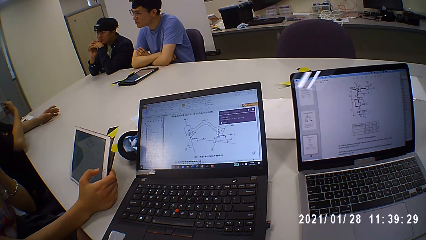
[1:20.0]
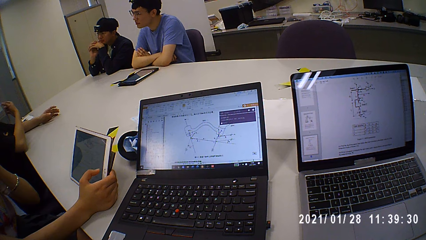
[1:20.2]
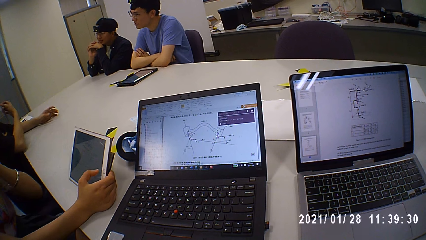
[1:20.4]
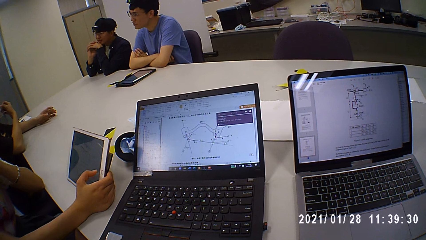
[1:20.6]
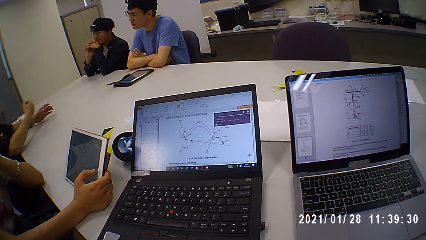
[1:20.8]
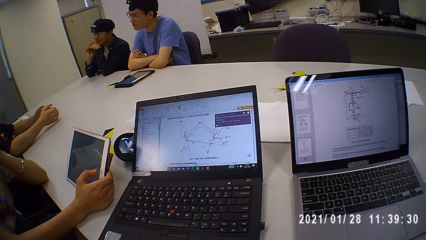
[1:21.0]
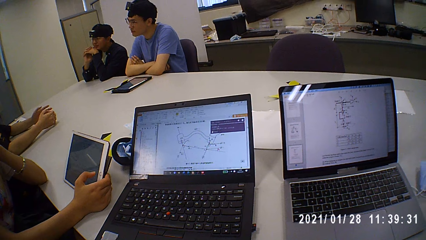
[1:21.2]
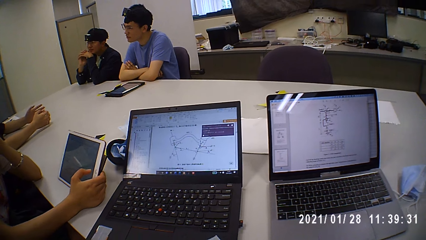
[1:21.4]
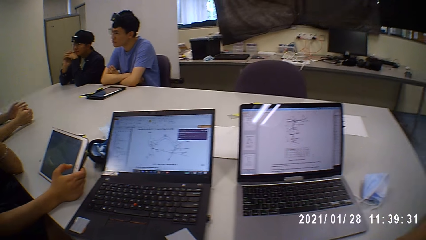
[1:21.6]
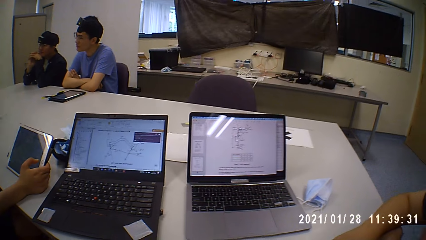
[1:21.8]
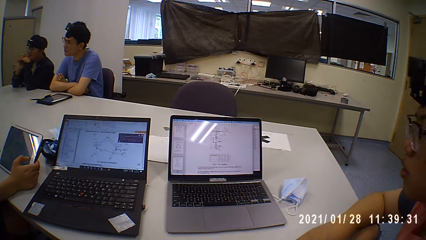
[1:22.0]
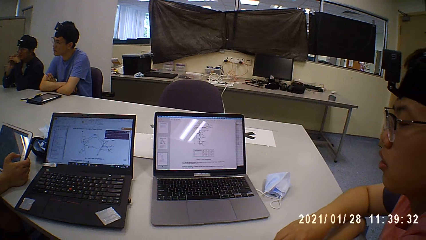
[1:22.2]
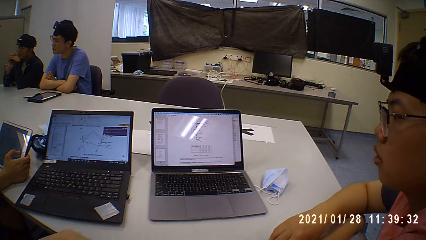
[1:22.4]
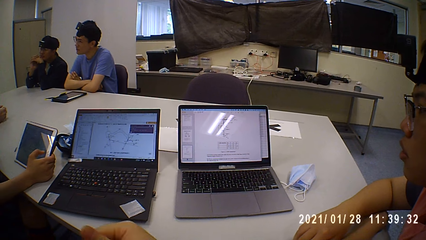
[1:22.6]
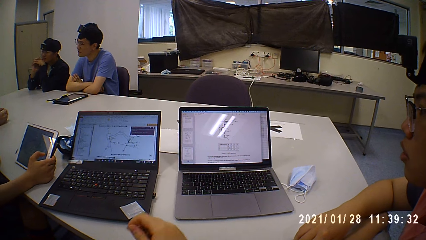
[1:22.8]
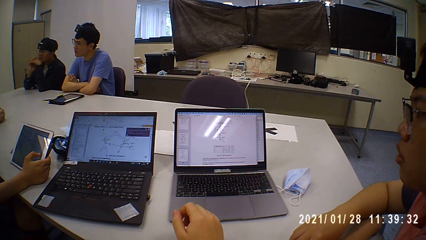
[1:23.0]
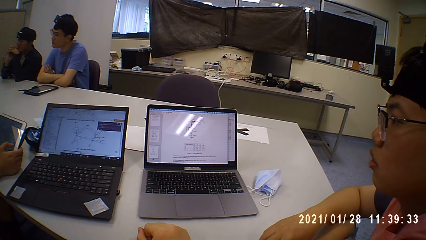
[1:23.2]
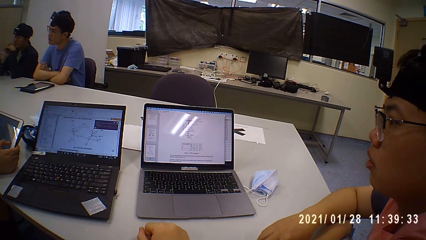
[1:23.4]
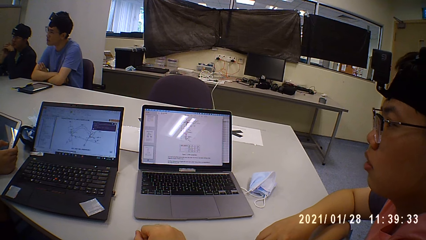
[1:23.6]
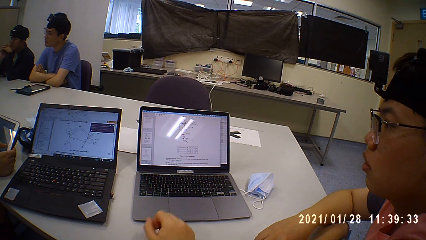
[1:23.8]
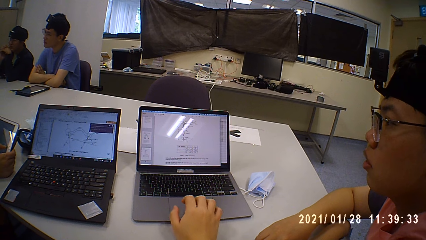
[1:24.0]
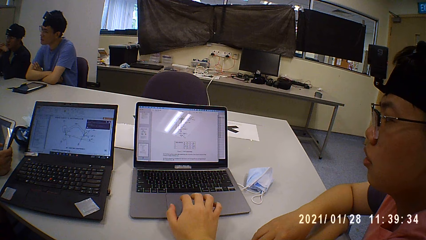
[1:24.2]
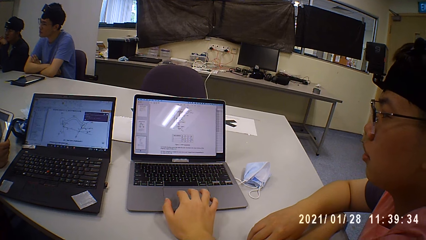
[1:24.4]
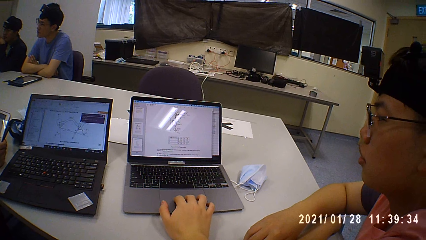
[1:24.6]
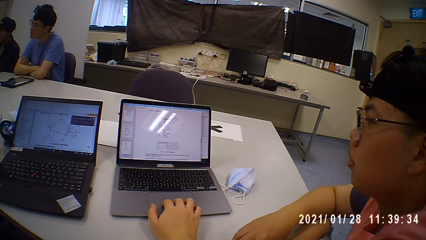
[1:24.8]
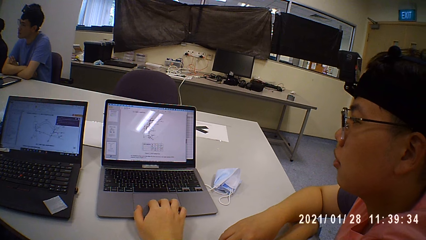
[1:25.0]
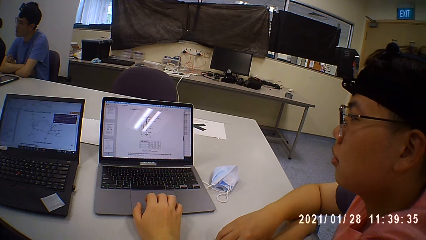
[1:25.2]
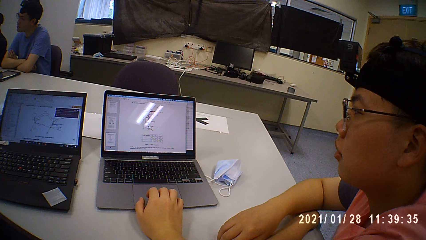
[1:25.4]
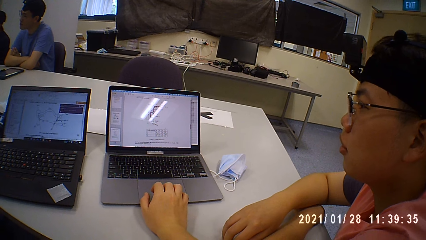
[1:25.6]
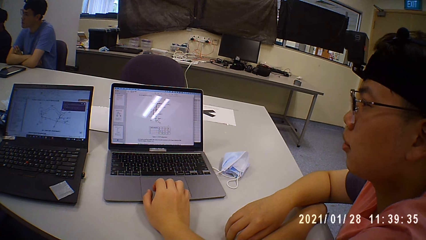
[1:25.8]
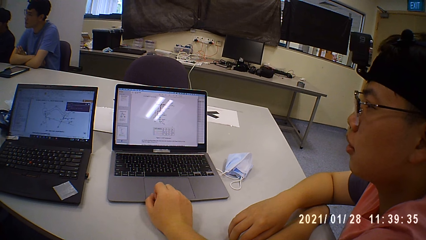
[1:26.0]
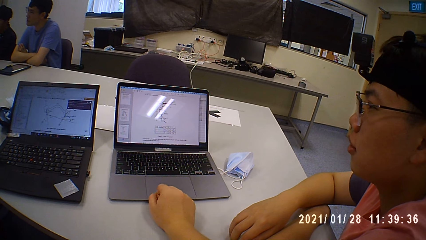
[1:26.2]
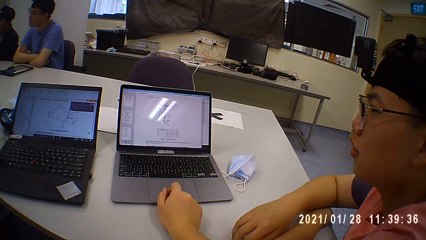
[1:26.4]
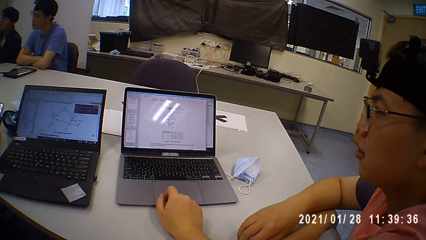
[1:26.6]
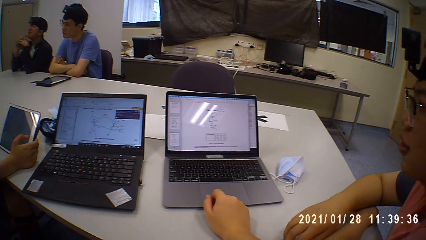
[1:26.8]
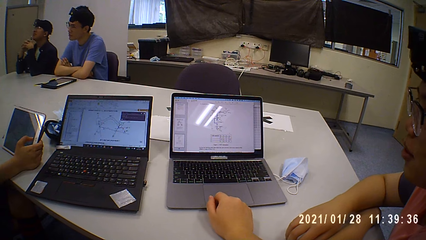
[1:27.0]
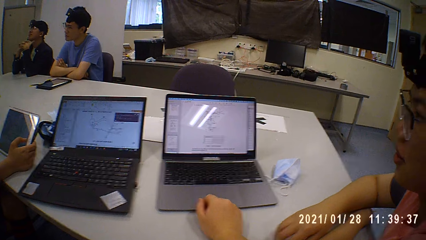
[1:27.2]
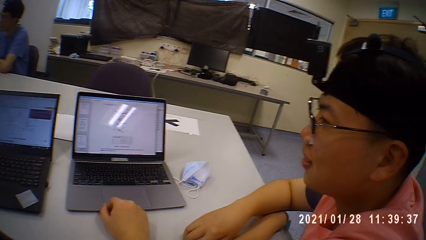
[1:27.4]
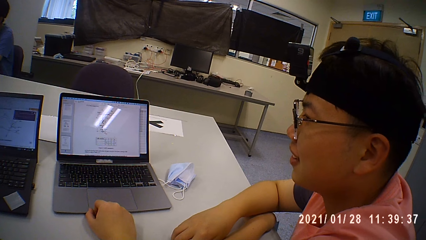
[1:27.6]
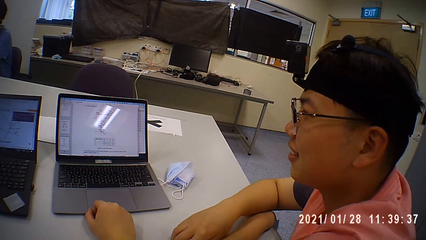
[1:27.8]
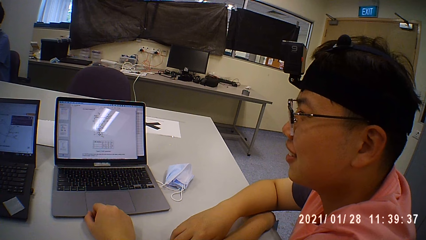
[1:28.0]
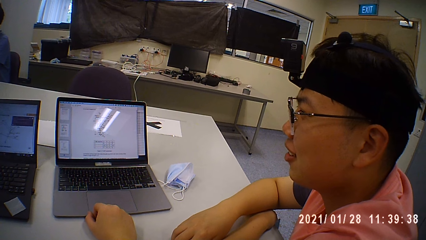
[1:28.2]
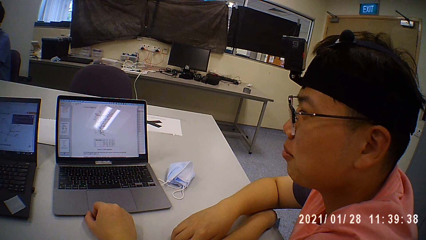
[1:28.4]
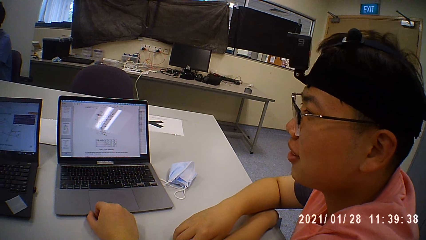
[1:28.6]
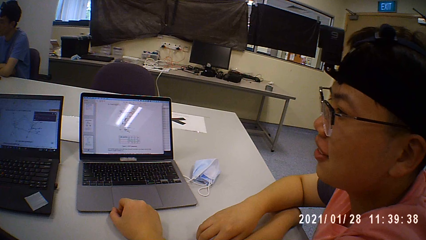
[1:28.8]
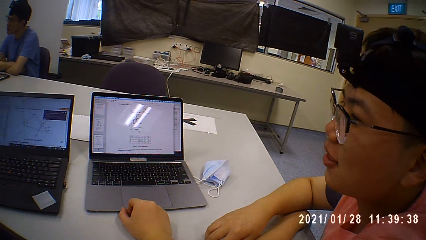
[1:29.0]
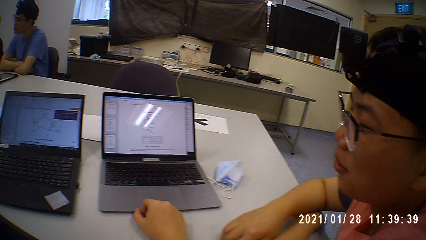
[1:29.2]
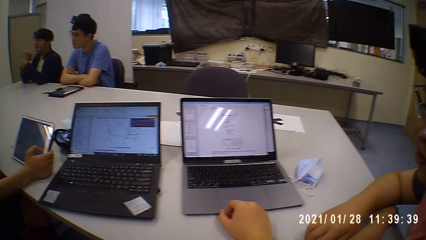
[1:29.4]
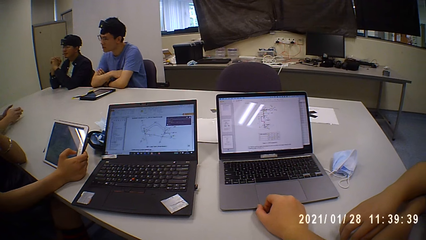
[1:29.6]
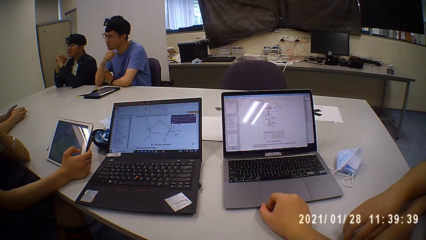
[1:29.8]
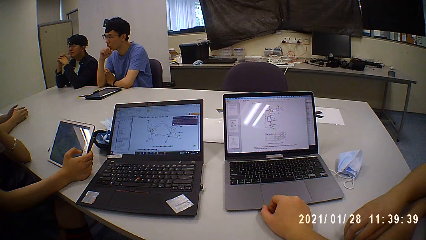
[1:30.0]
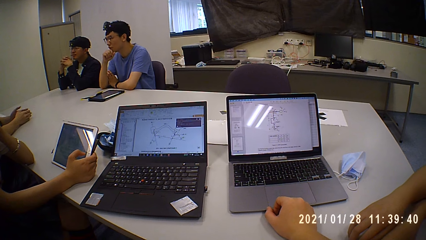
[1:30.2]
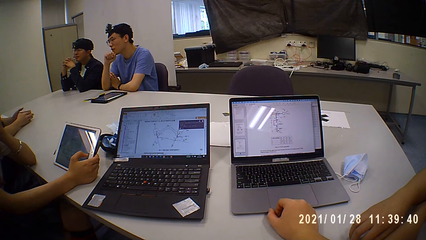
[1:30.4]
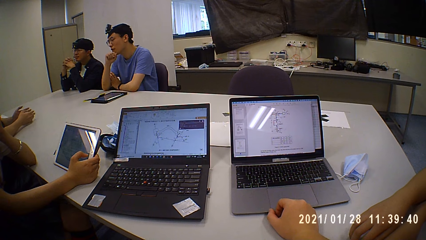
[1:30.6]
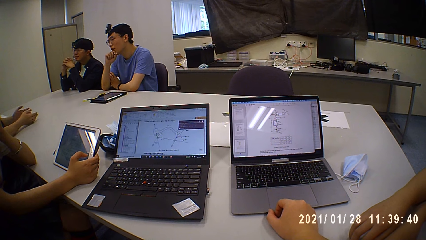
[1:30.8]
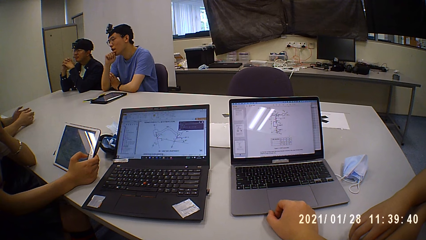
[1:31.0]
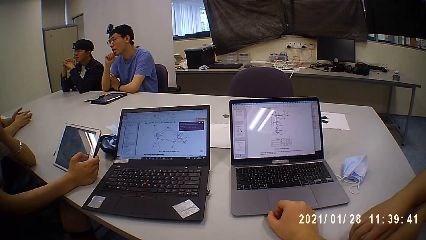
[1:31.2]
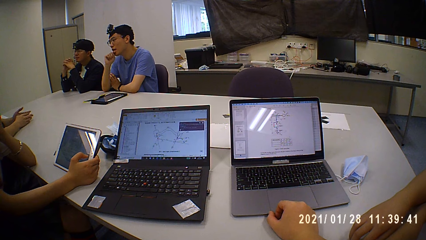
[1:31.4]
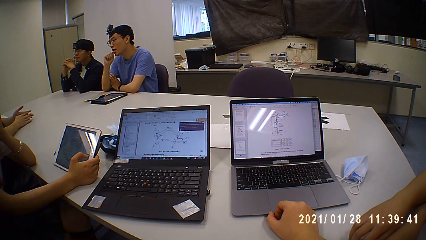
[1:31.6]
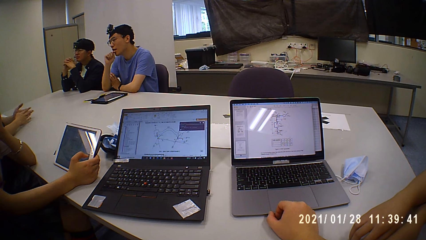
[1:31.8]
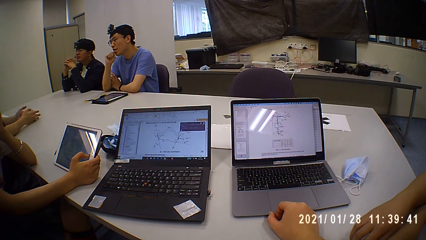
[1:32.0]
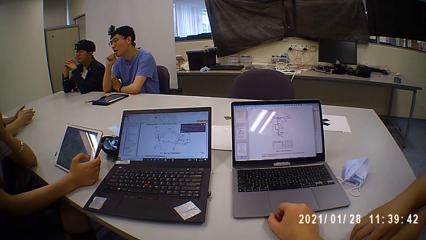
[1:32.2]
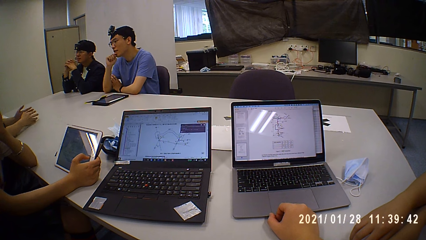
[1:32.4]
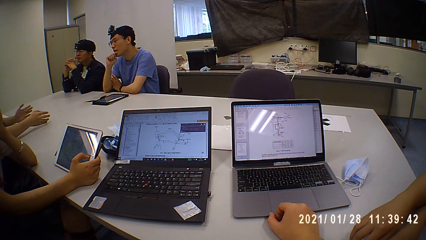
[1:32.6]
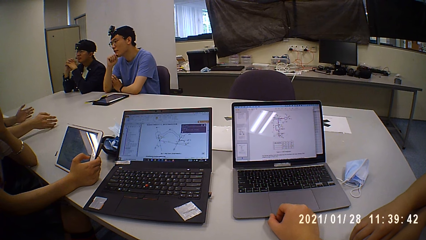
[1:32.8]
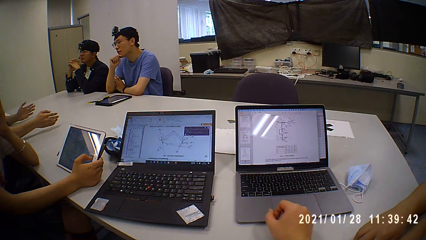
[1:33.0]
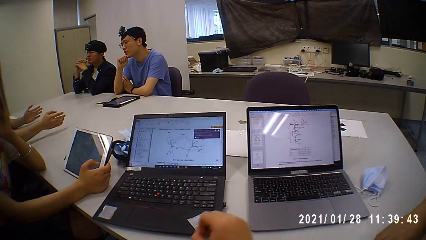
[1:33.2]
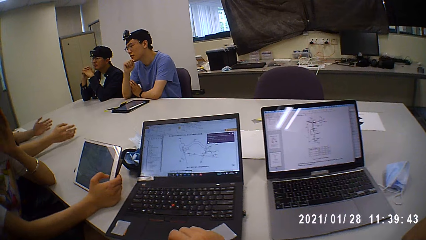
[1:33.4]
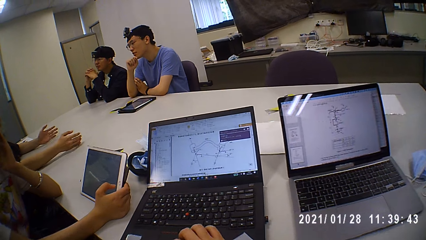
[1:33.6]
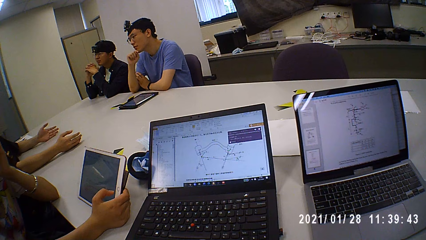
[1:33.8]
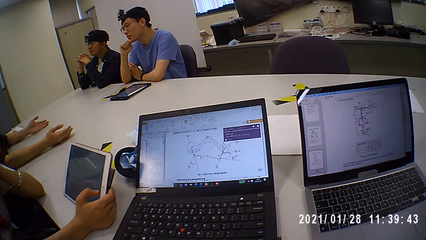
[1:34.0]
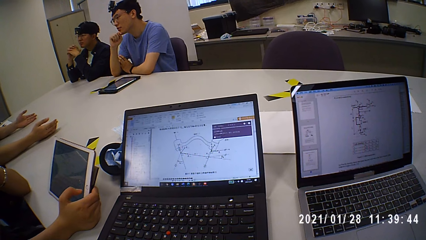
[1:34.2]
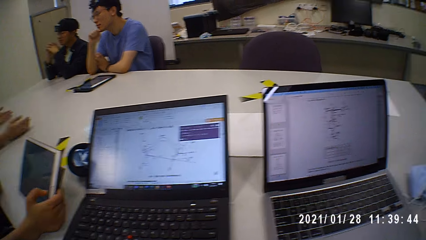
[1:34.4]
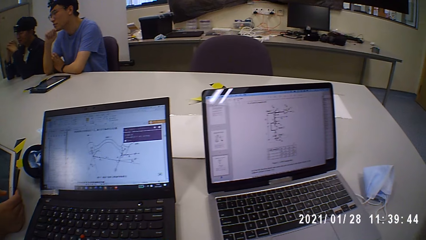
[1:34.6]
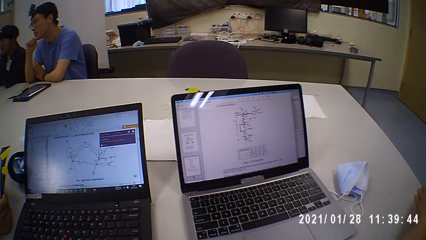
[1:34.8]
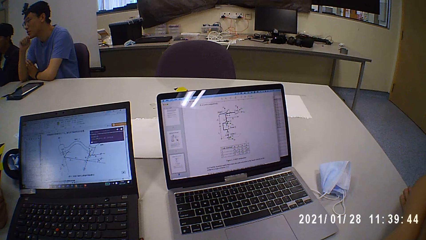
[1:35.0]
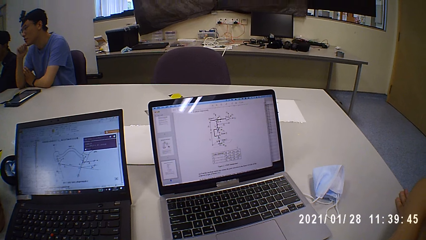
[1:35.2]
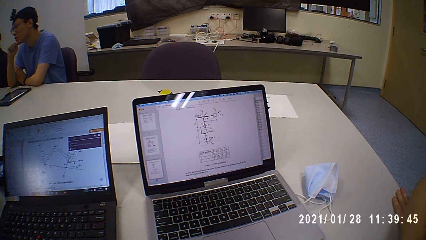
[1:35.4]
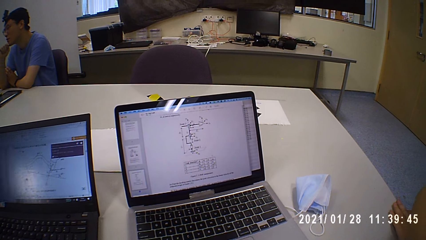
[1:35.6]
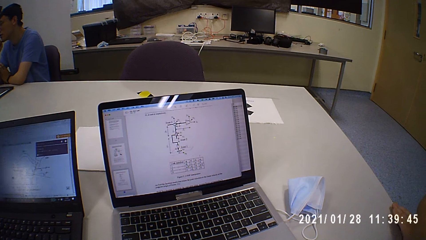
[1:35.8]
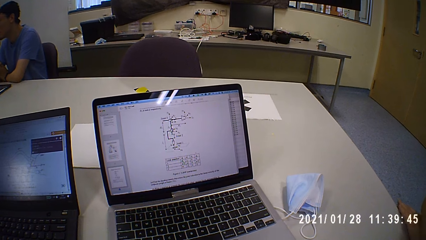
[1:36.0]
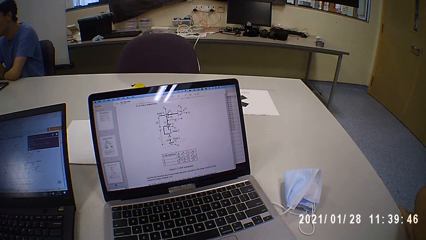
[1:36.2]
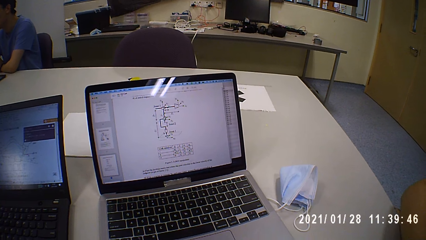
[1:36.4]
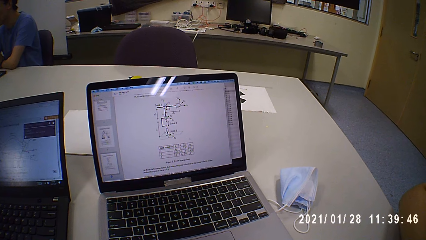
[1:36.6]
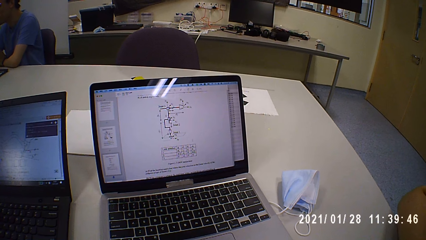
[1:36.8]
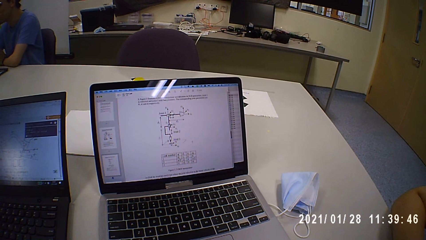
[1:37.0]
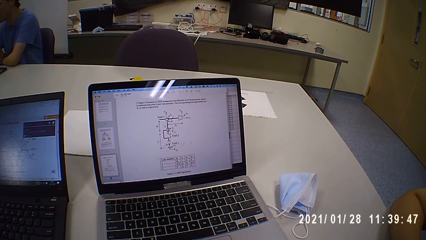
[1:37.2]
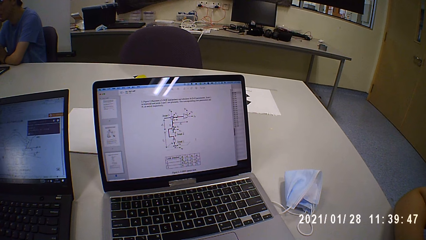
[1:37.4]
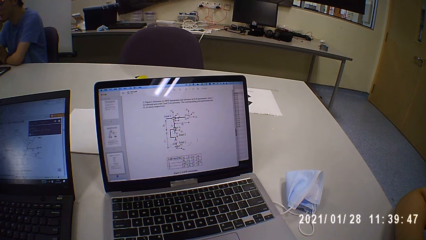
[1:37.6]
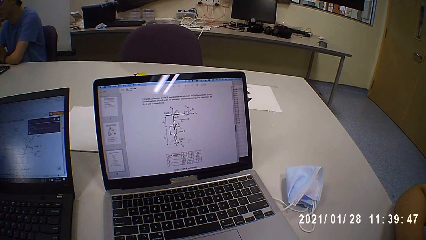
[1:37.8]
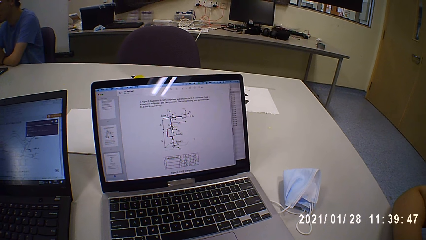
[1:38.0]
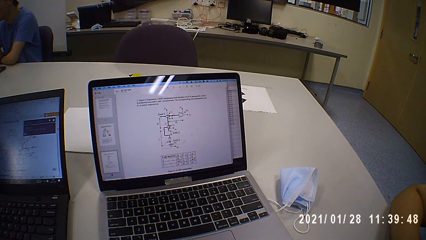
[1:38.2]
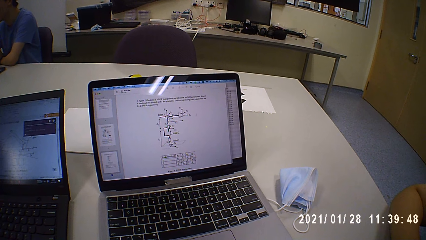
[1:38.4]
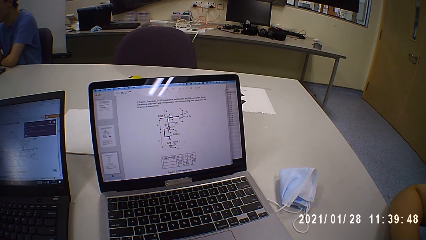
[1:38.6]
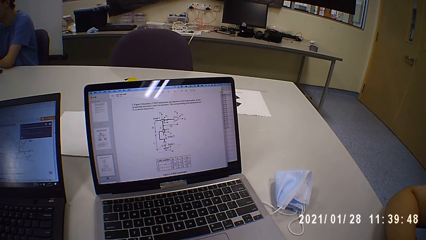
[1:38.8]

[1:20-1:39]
A man talks to the camera wearer. The camera wearer looks at the laptop. They talk to another man. They talk to the other man again and touch the laptop touchpad. They look at the laptop. The other man talks to the camera wearer. A person touches the chin. The camera wearer talks to the other man and touches the laptop touchpad.
